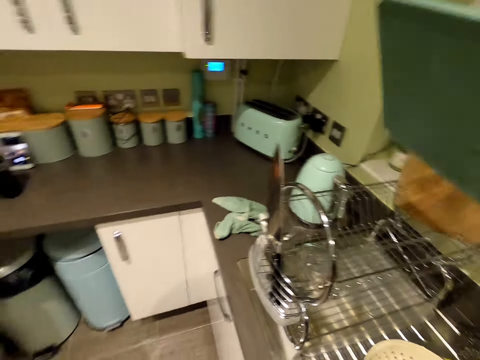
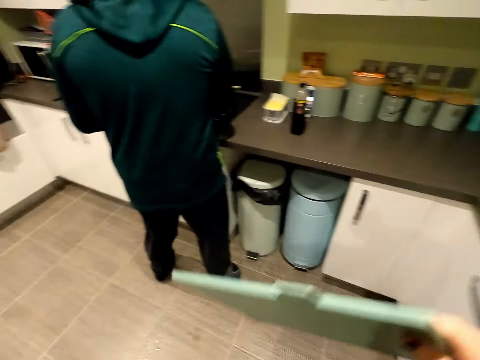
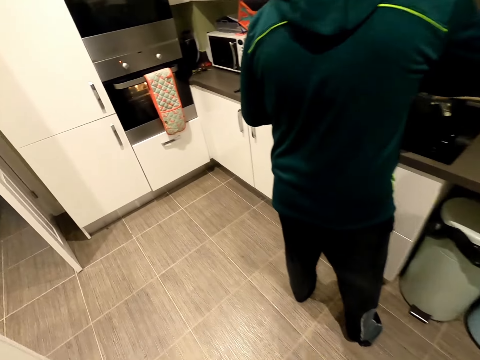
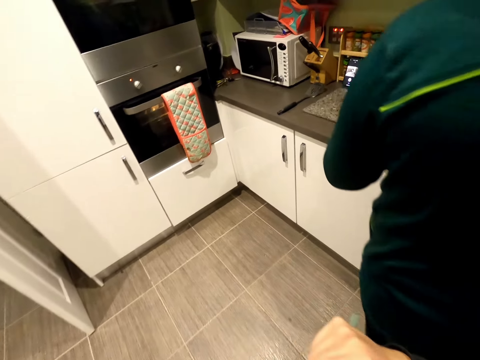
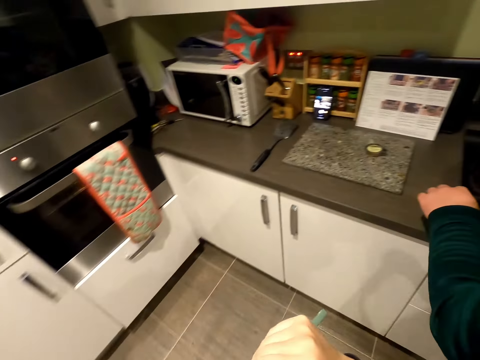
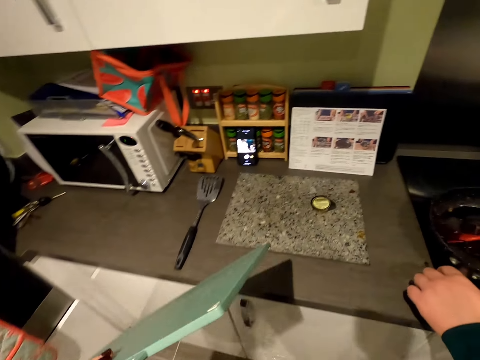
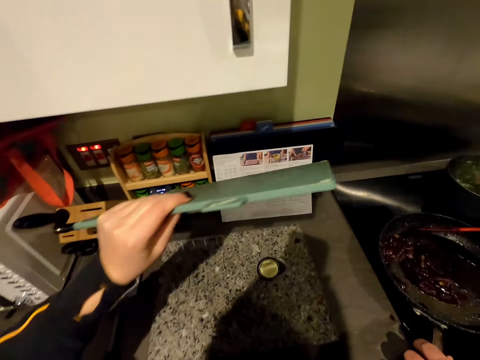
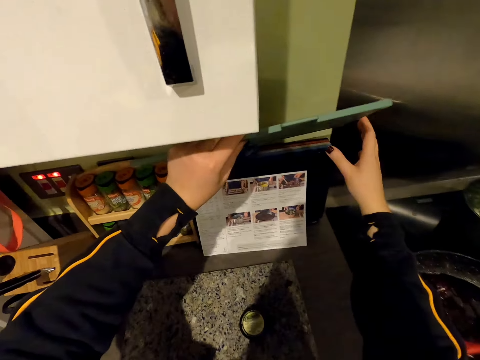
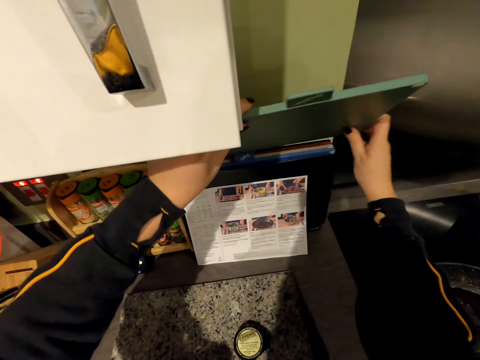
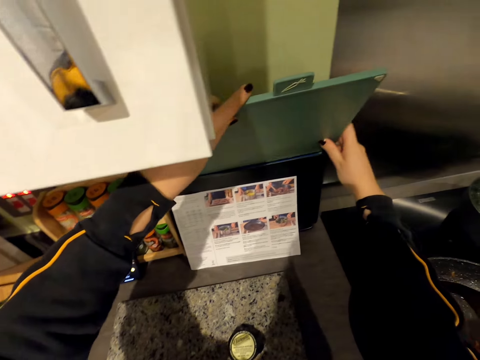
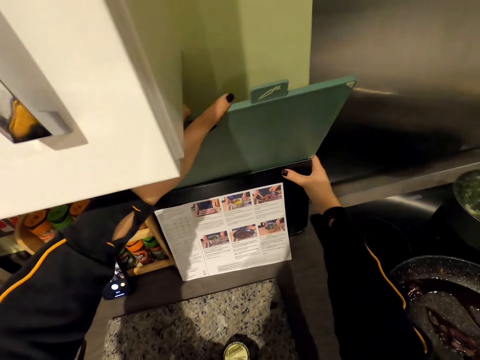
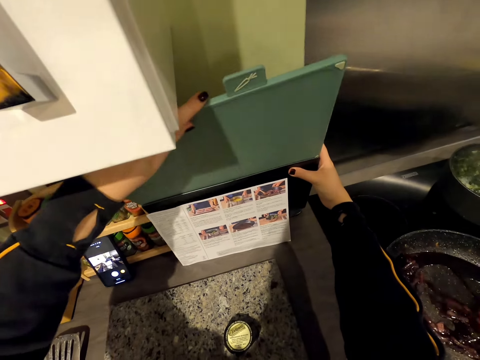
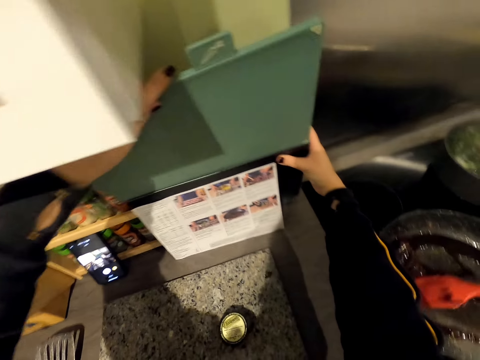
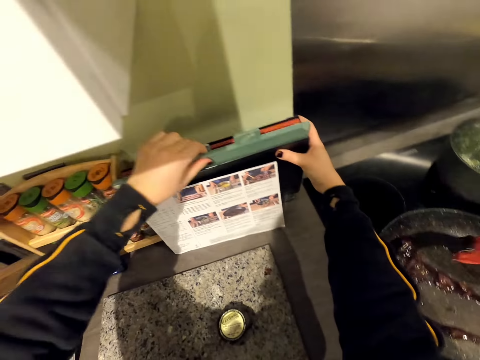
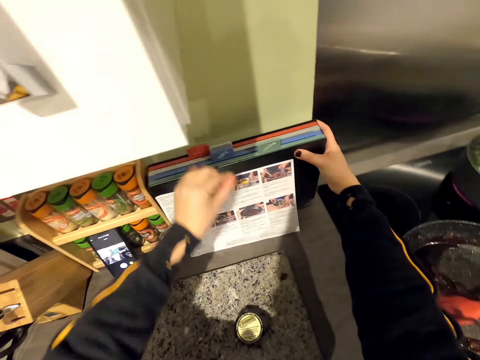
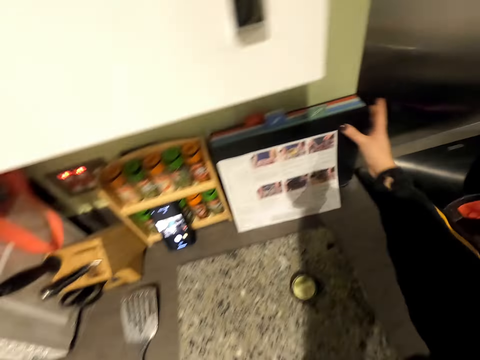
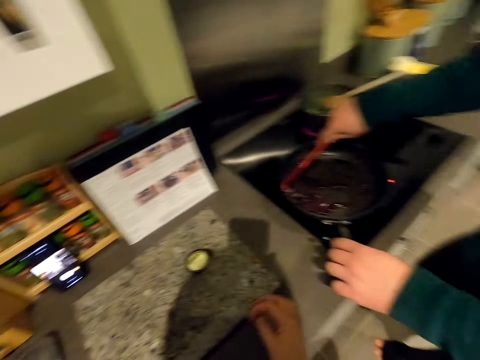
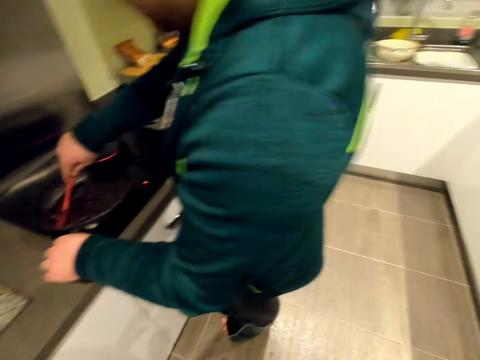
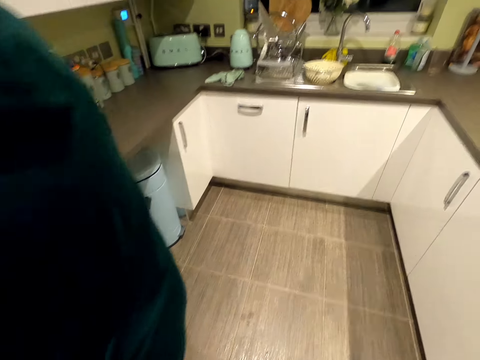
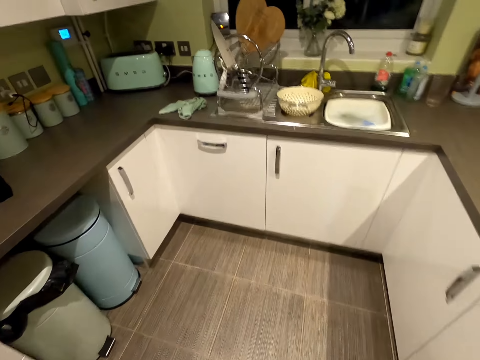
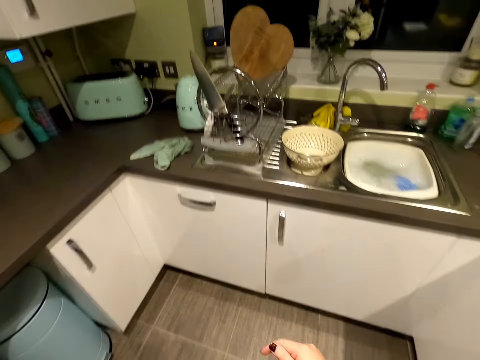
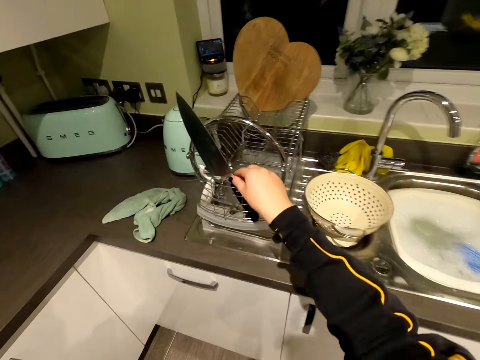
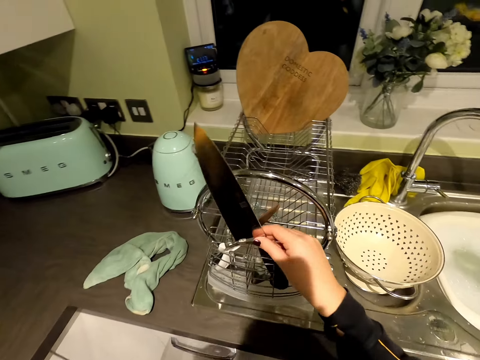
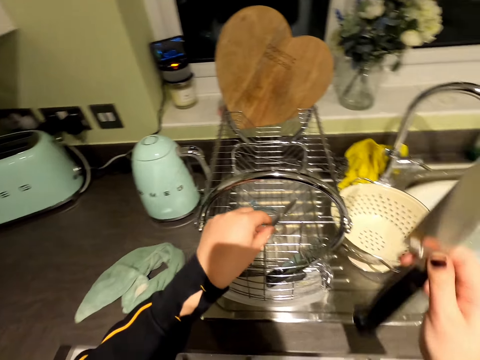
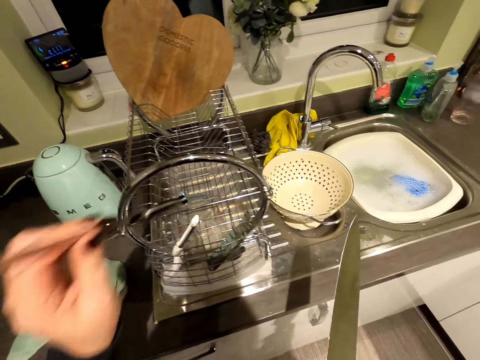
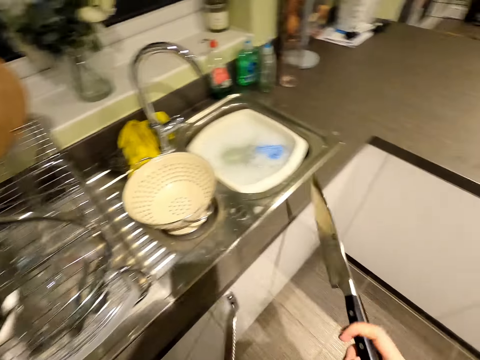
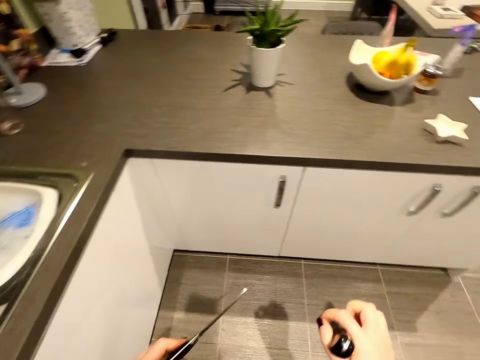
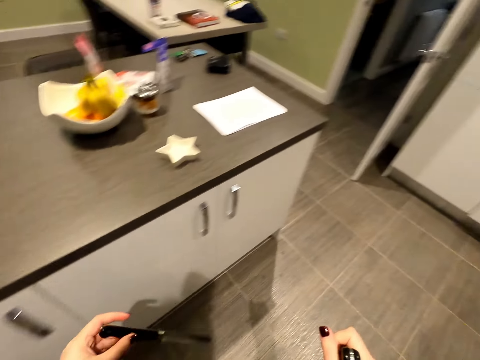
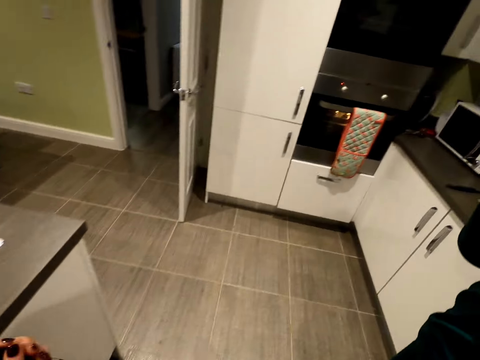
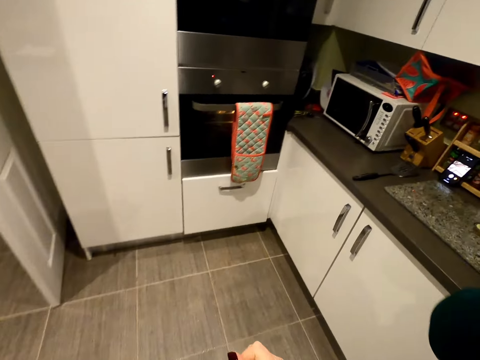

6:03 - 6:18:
The camera wearer takes the chopping board. They walk in the kitchen room. They put the chopping board against the wall. They turn around the kitchen room. A person stirs onions. The camera wearer walks in the kitchen room. They take the knife from the rack. They turn around the kitchen room. They walk in the kitchen room.

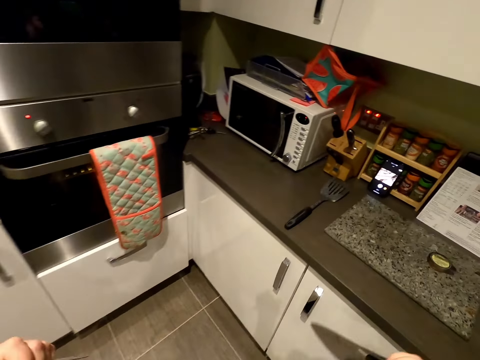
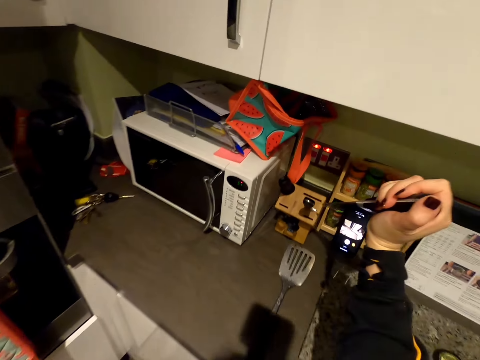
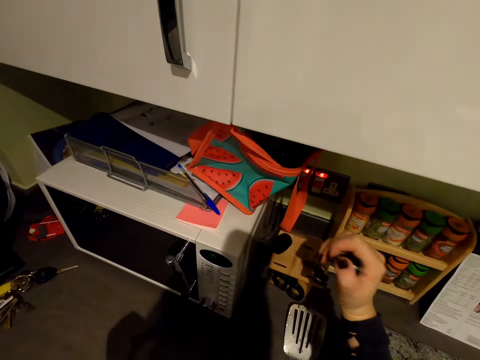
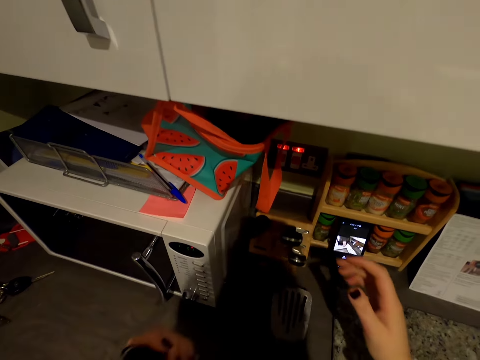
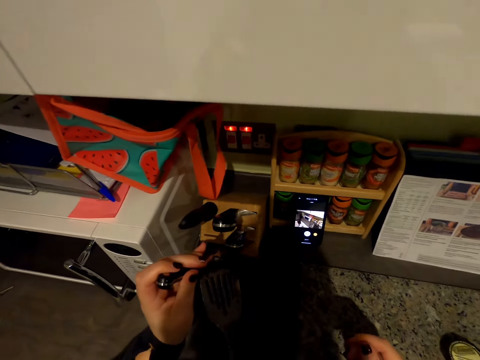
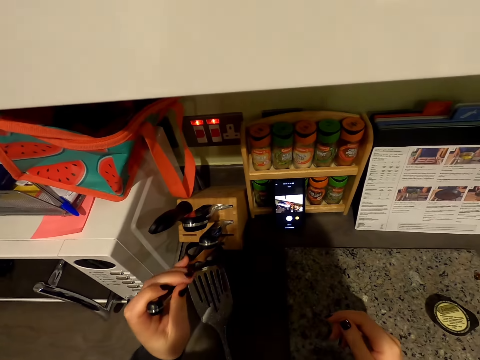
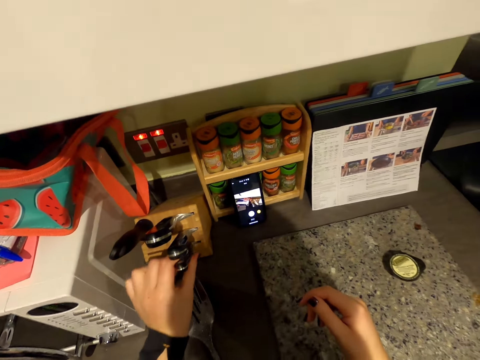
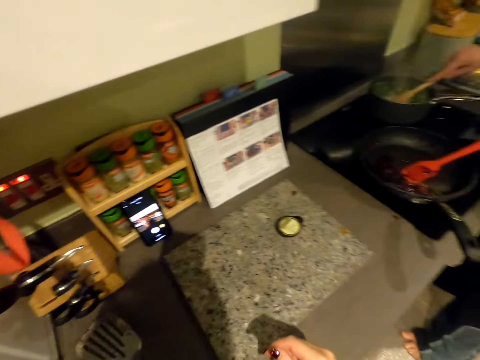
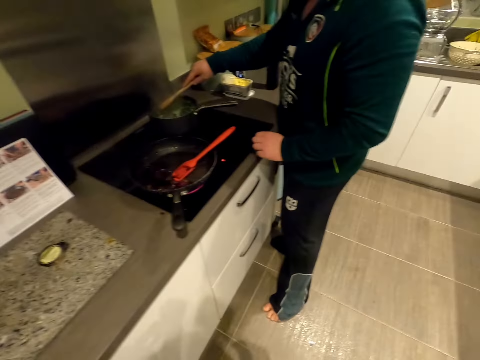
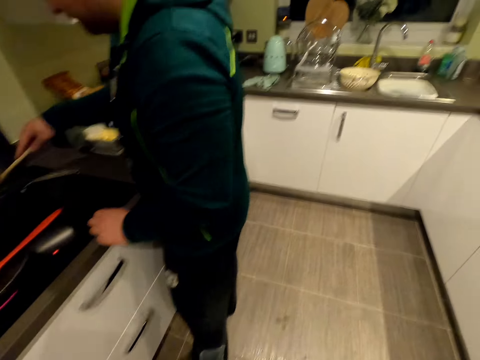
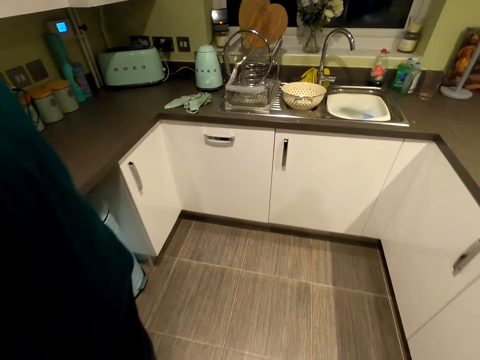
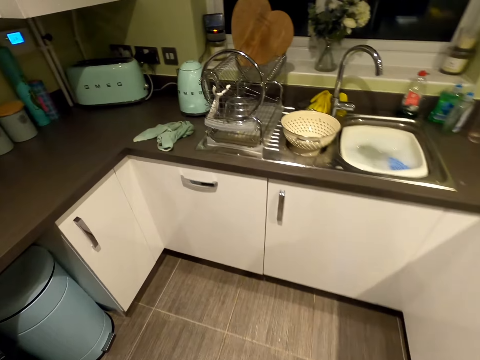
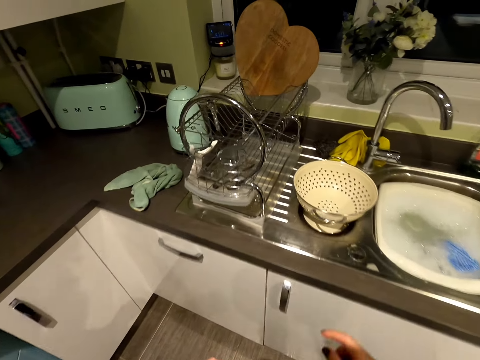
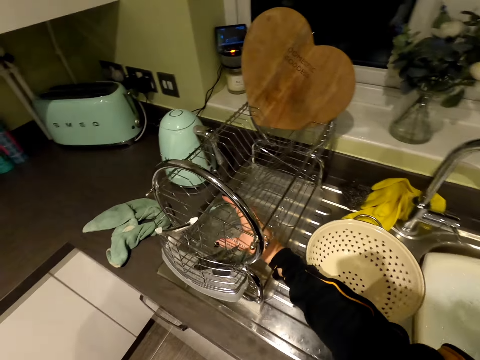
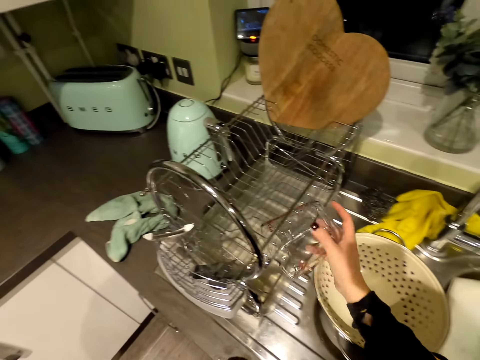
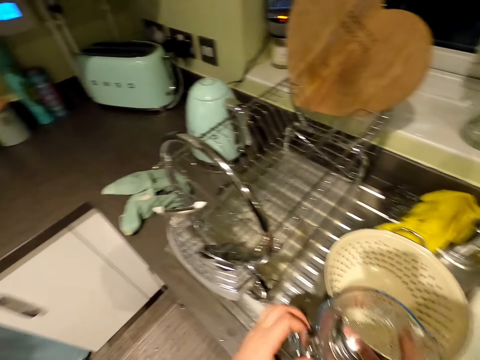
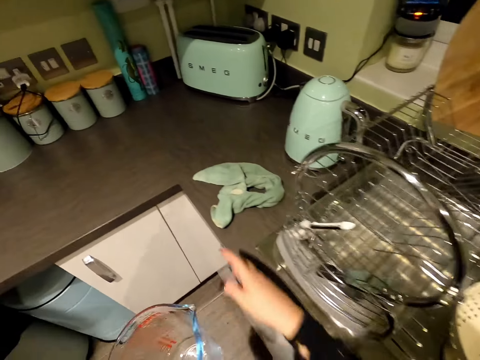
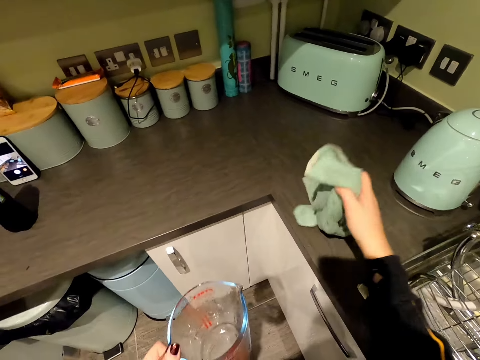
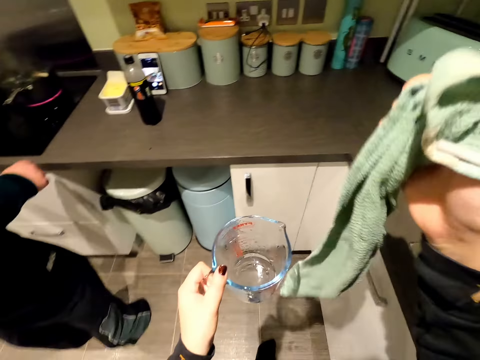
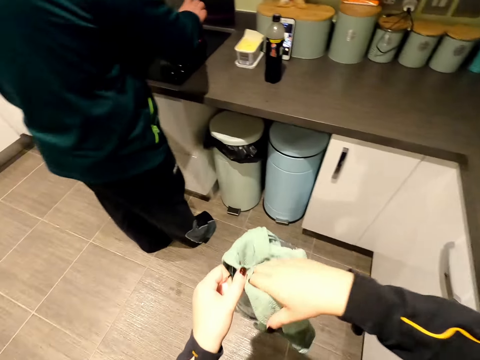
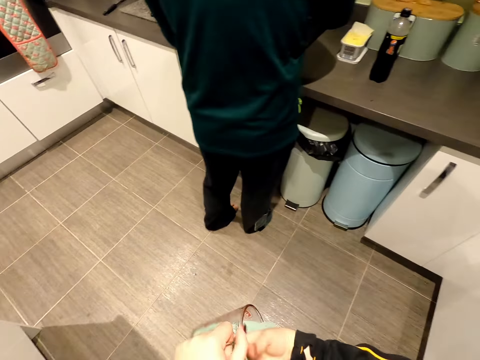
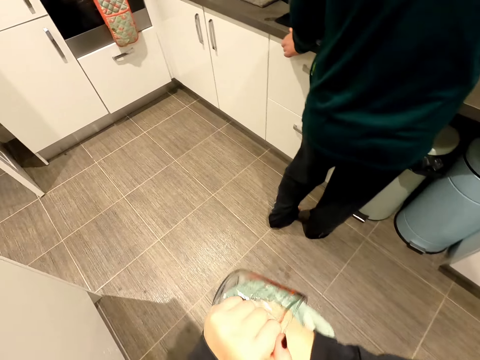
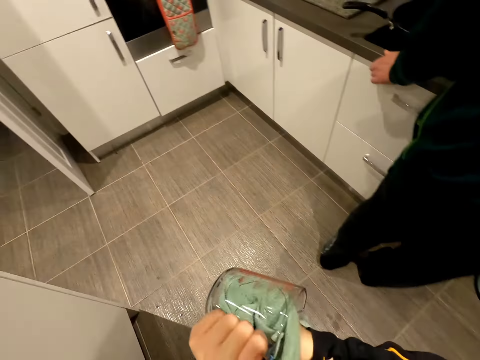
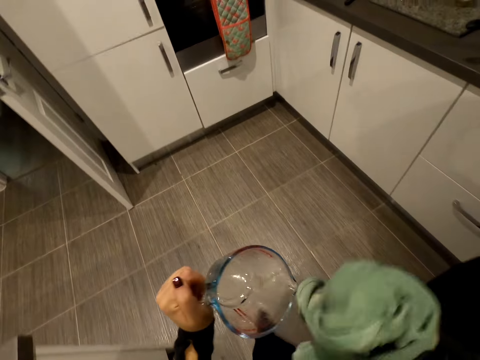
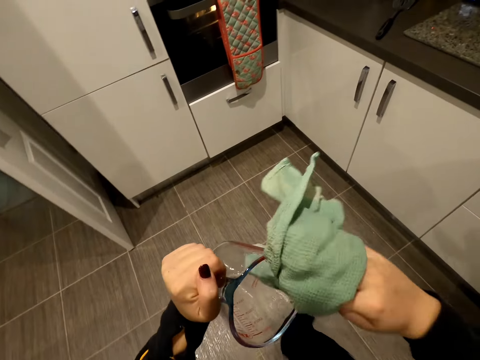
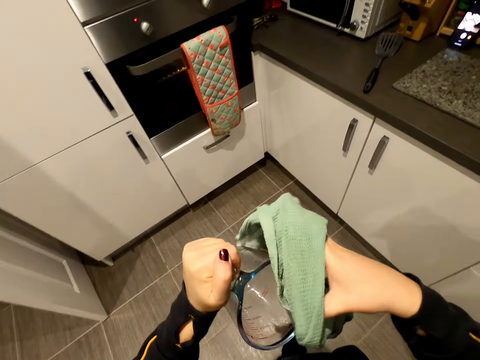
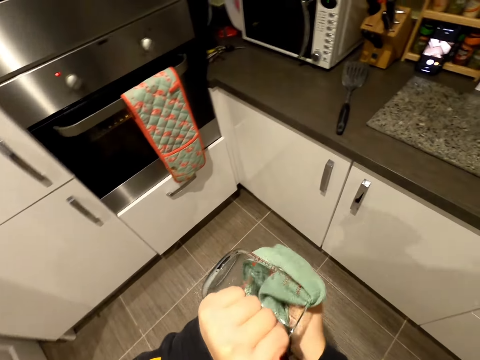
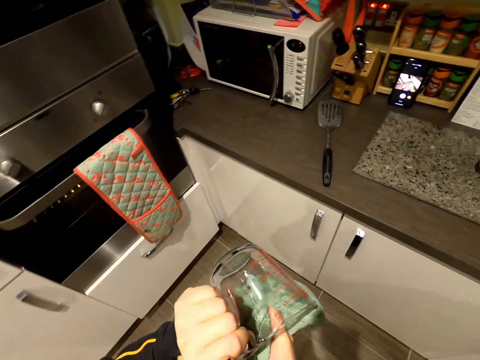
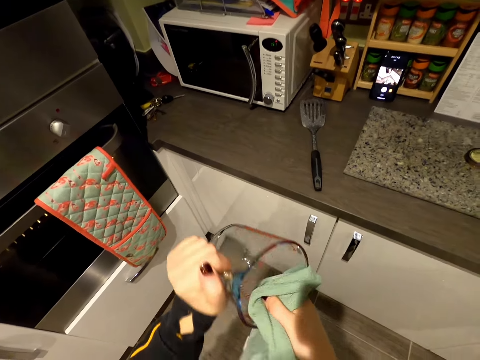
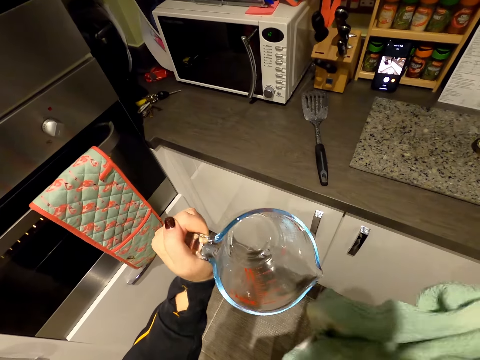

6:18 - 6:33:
The camera wearer places the knives on the knife rack against the cabinet. They turn around the kitchen room. They walk in the kitchen room. They take the measuring jug. They turn around the kitchen room. They take the rag or towel on top of the cabinet. They wipe the jug with the towel.
